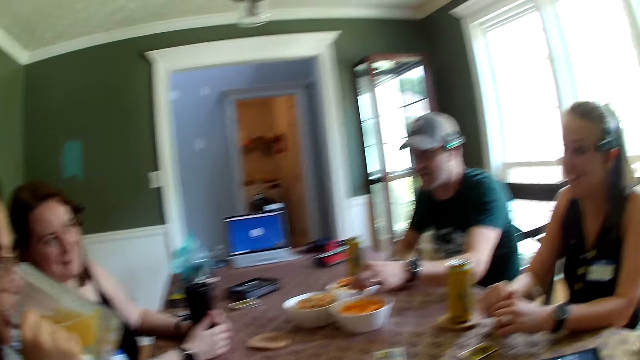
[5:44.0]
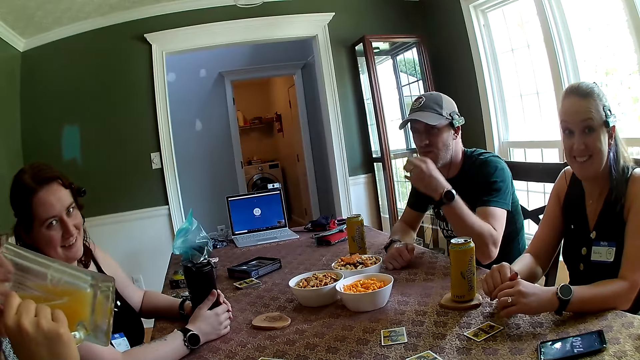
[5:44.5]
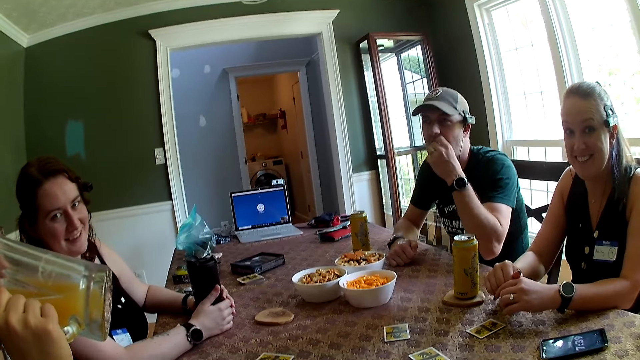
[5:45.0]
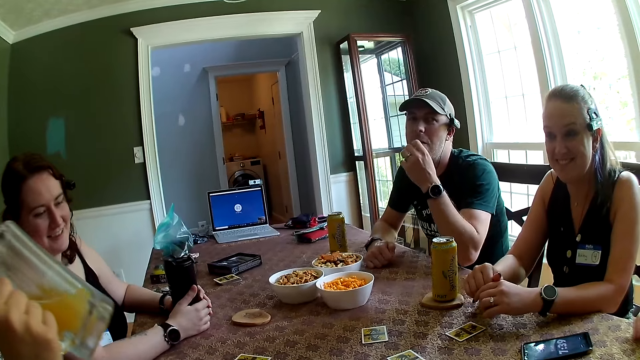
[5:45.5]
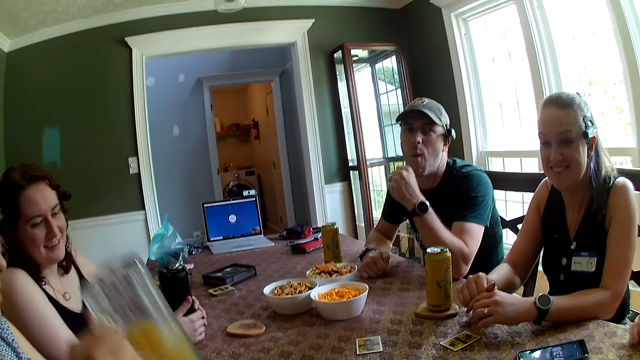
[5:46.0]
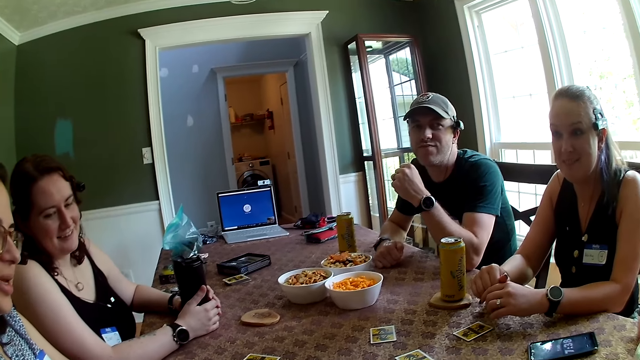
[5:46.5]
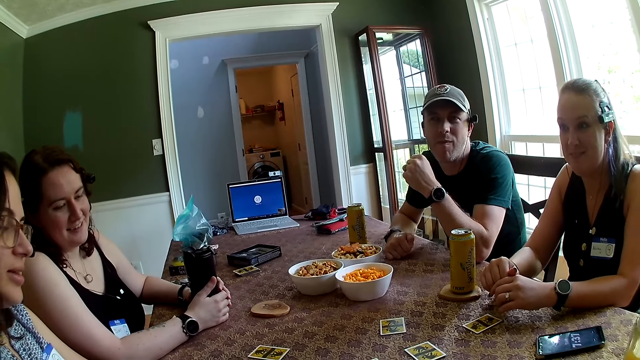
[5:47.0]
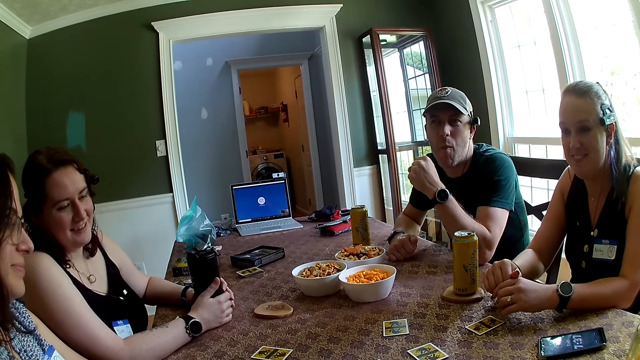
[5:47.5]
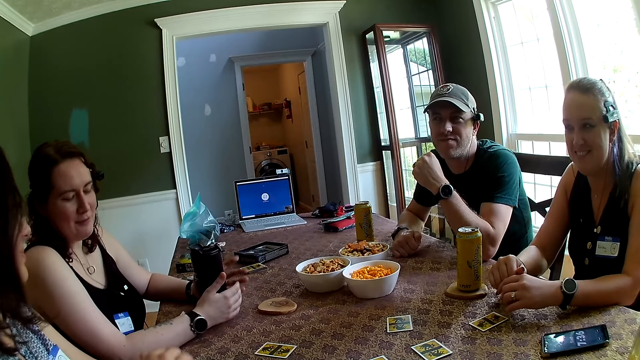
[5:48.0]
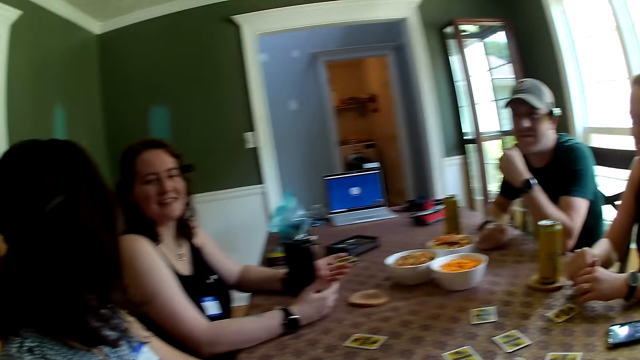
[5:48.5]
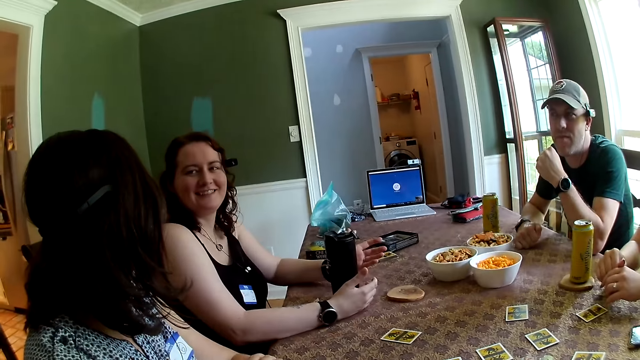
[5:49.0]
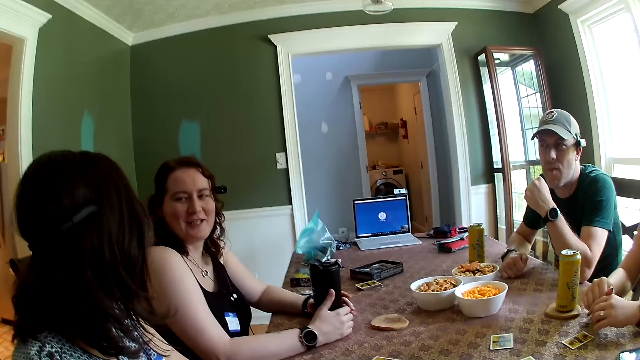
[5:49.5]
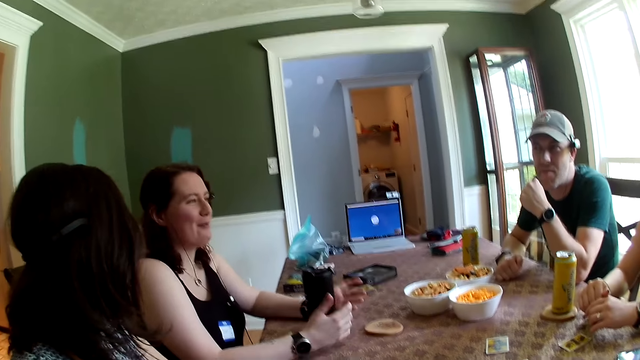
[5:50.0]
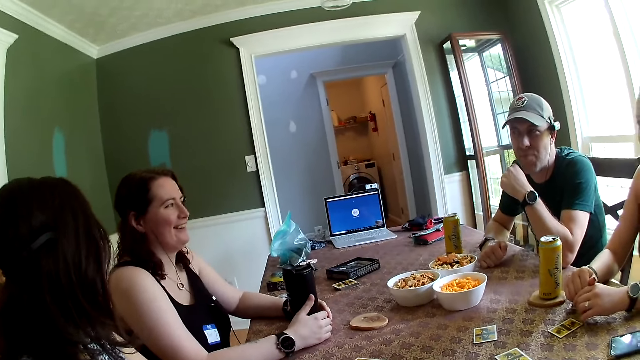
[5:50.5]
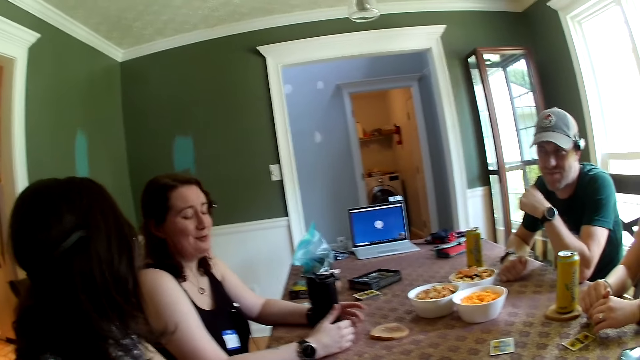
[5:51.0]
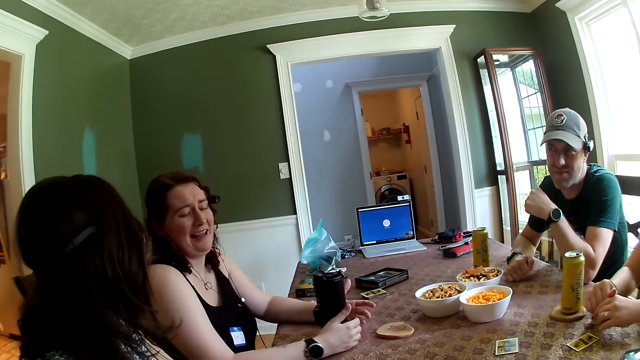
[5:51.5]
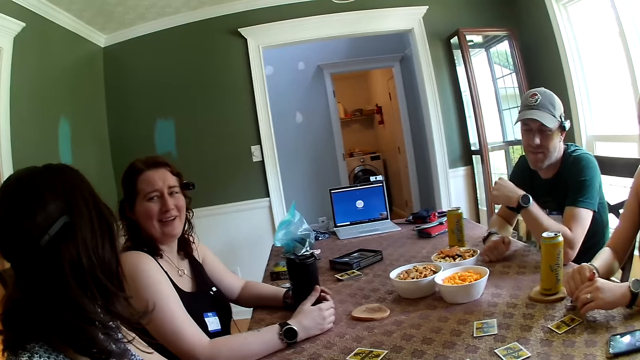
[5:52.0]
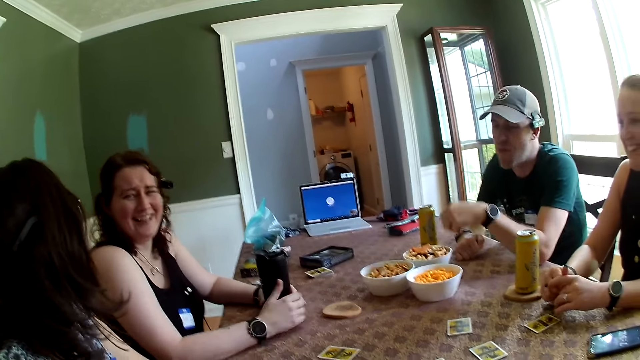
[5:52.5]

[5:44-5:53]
A lady drinks juice. The camera wearer talks with another lady. A man eats the snacks with his left hand. The first lady talks with the other lady.

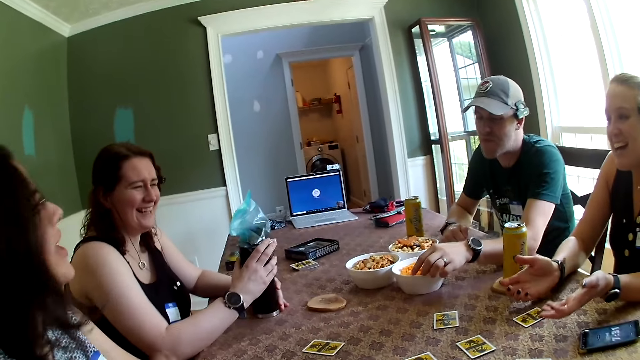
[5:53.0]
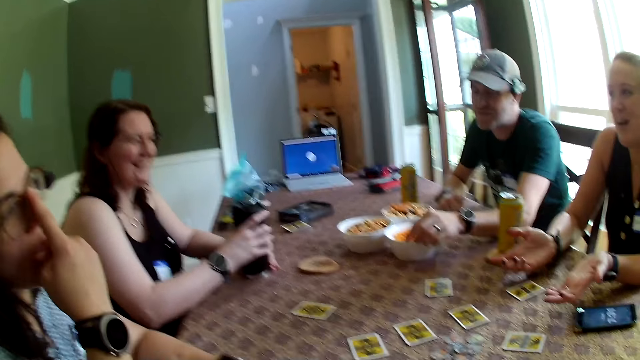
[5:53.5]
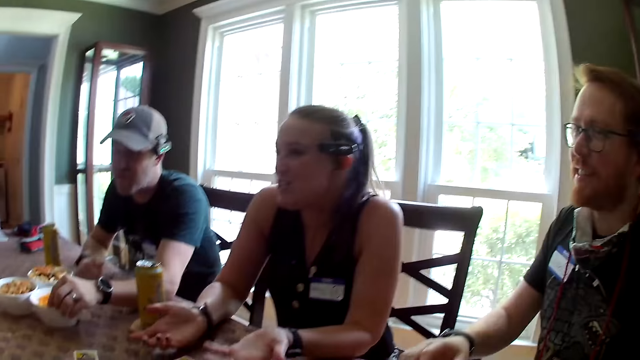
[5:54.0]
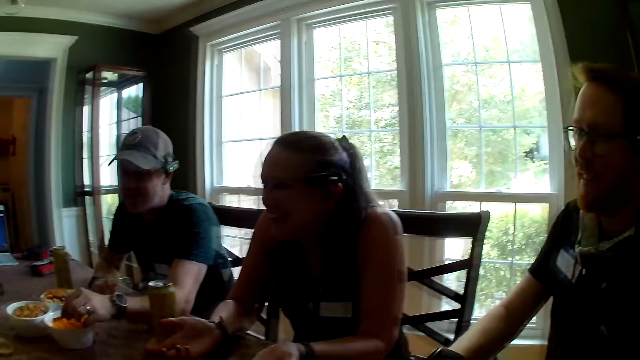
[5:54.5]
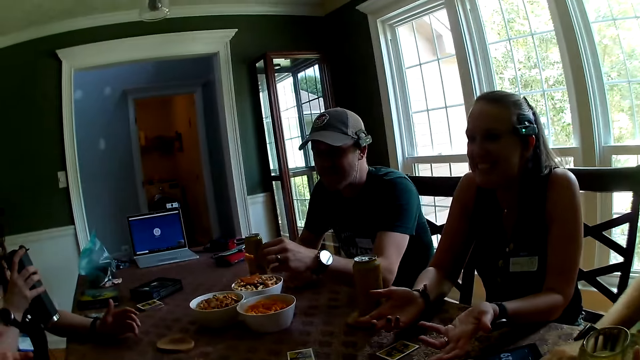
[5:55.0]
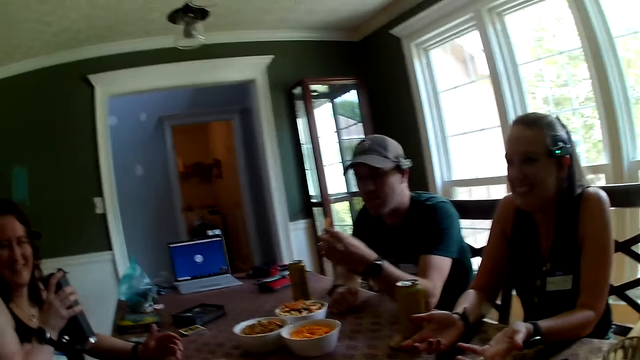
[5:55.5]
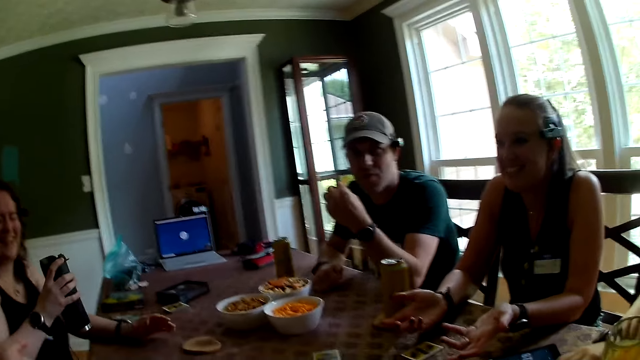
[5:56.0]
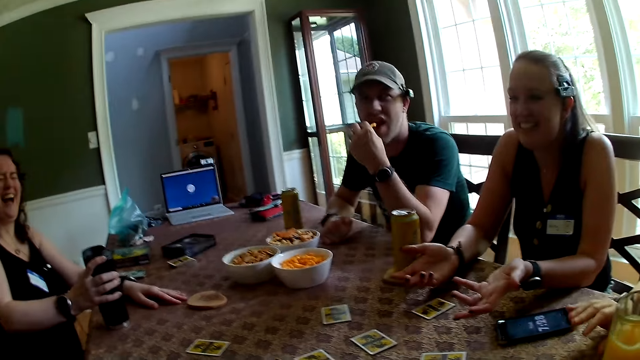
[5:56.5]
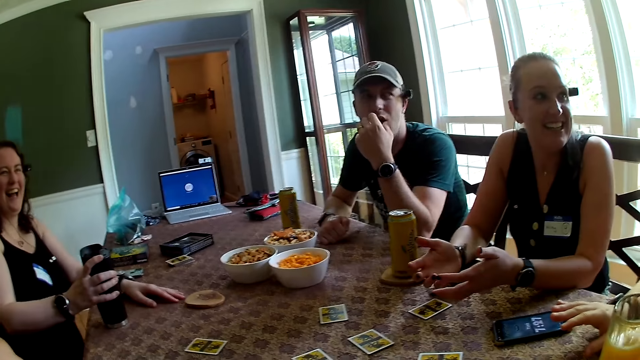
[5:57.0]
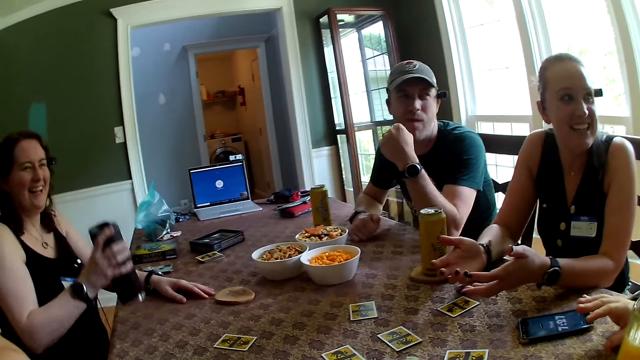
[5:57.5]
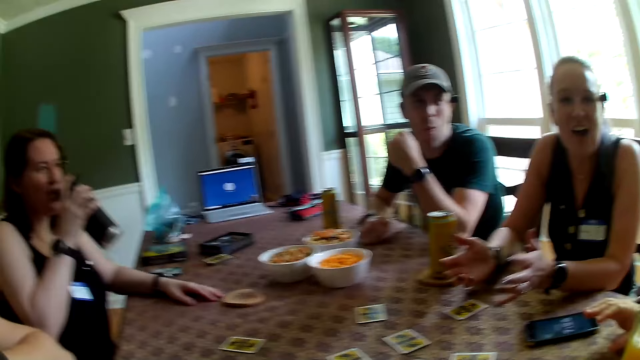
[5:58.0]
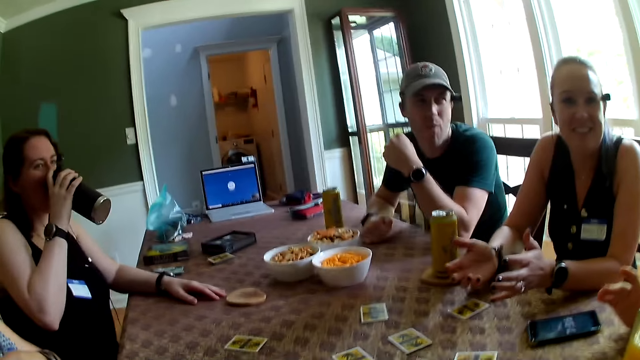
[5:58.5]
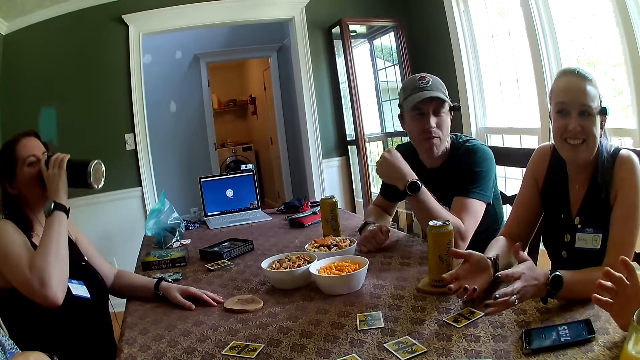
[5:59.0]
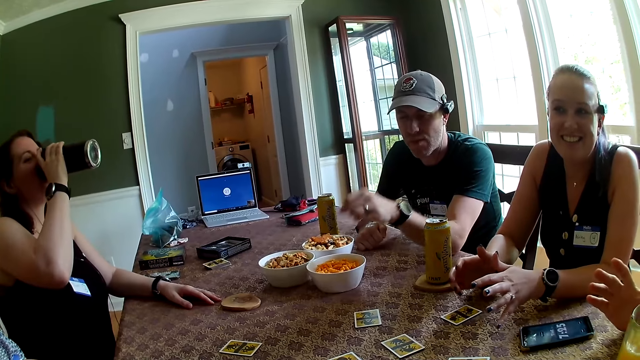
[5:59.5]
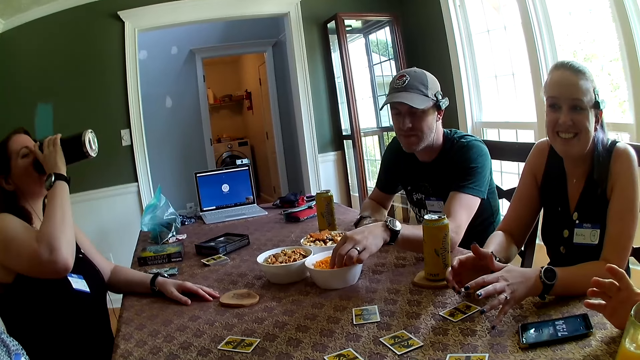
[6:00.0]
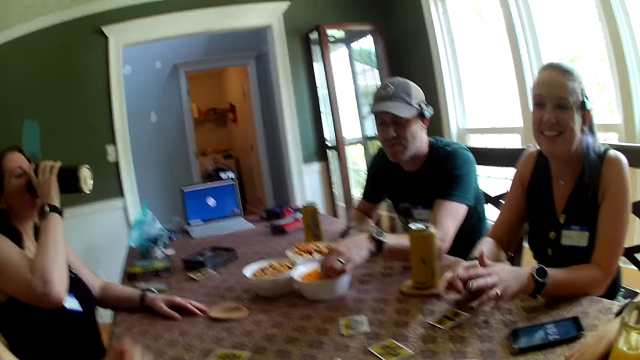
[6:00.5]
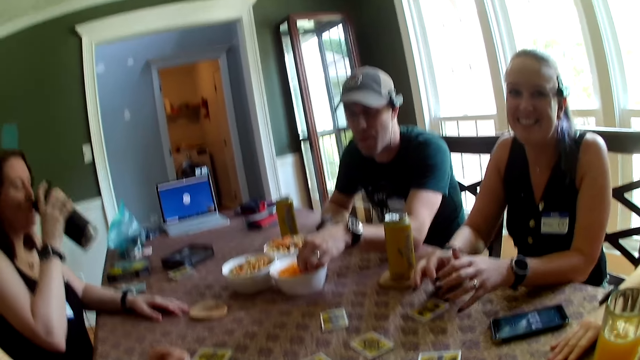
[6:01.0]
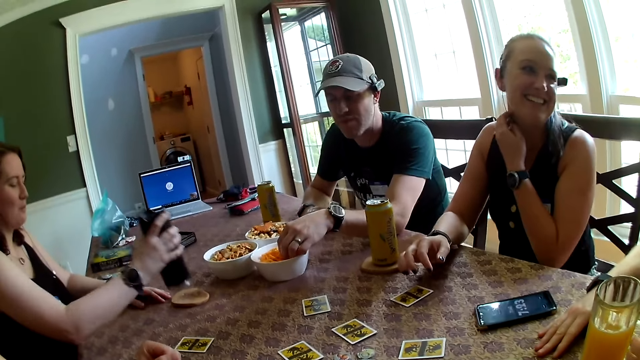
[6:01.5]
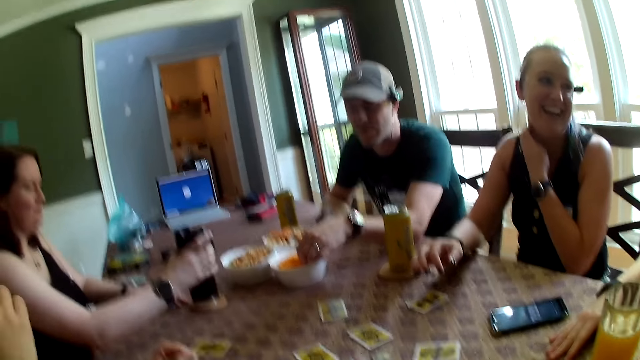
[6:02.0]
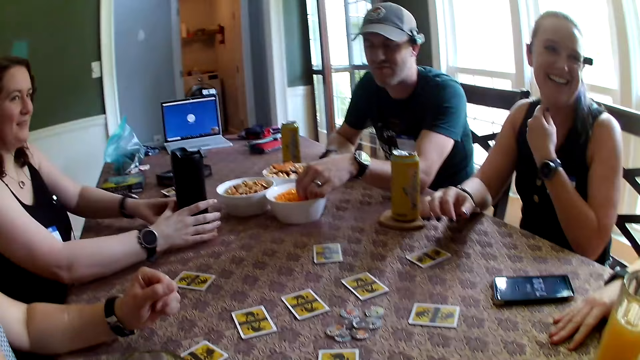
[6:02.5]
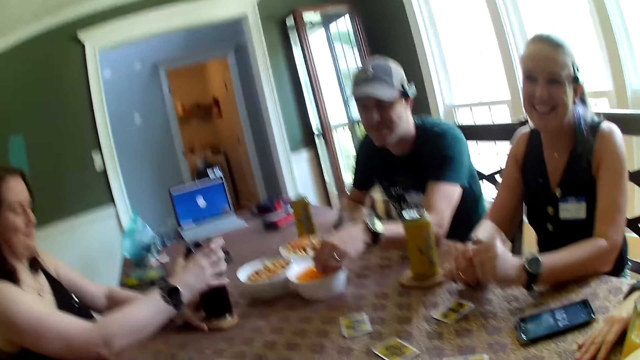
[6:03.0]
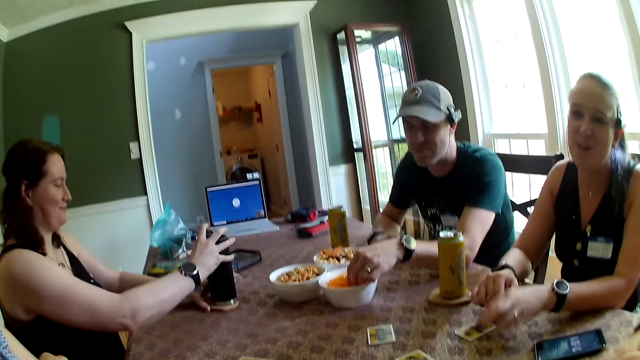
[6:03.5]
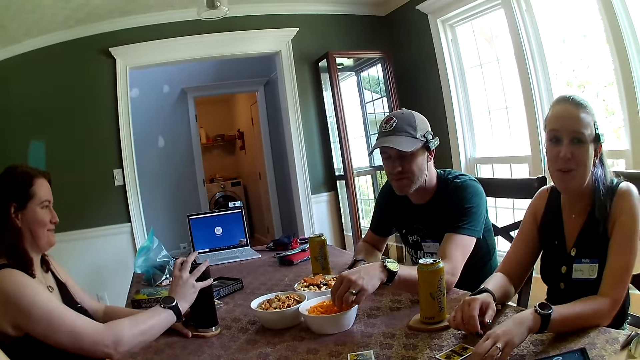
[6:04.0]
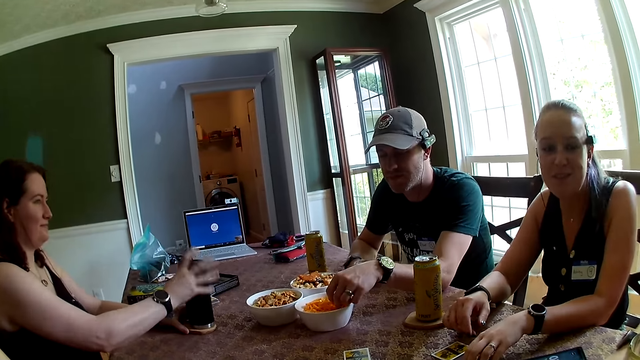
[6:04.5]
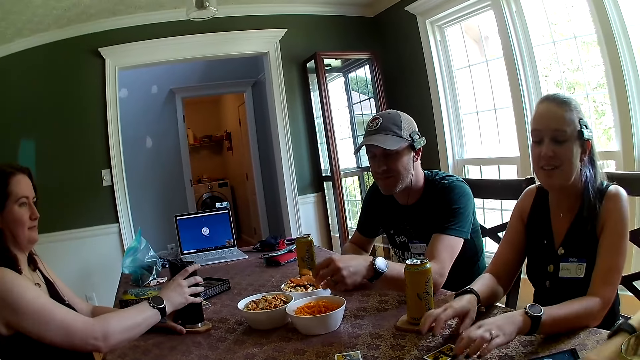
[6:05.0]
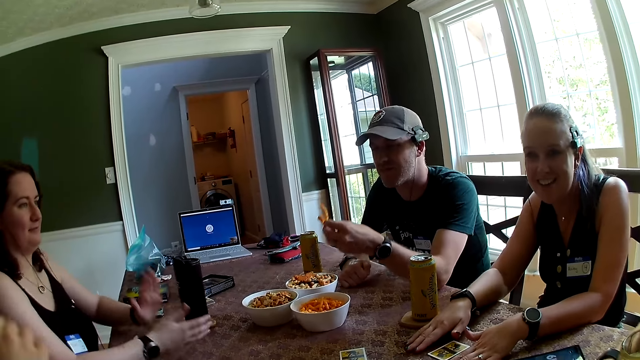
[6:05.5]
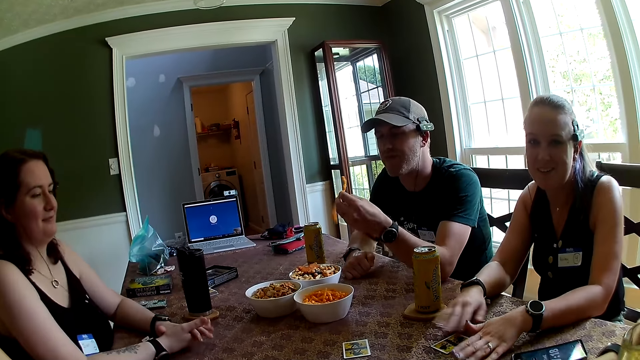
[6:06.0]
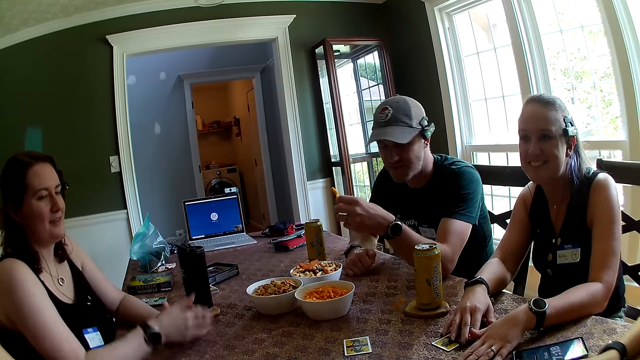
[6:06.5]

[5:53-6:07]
A woman drinks from the bottle in her right hand. The camera wearer talks with a lady. The woman drops the bottle on the table with her right hand. The woman drinks from the bottle in her left hand. Another lady talks with the first lady. The woman drinks something. The woman drops the bottle on the table with her right hand. The woman adjusts the bottle on the table with both hands. The first lady talks to the camera wearer.
